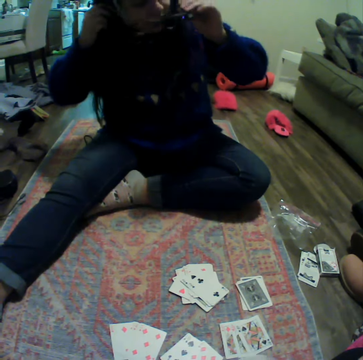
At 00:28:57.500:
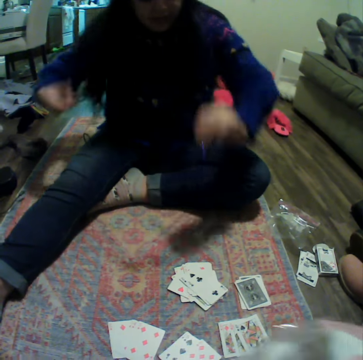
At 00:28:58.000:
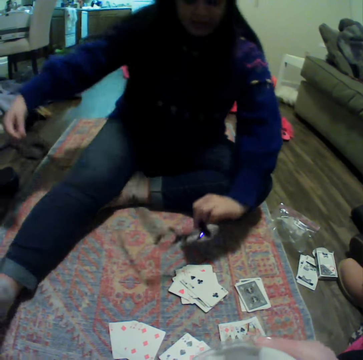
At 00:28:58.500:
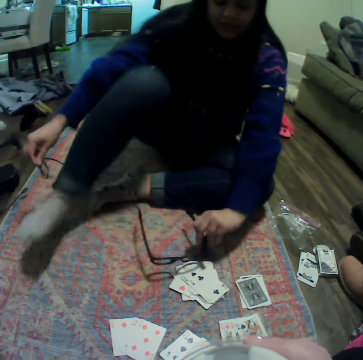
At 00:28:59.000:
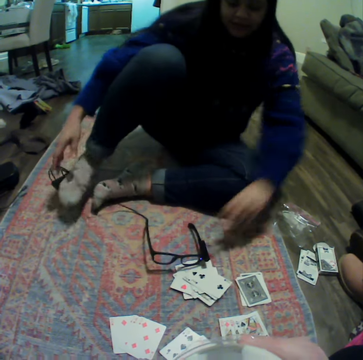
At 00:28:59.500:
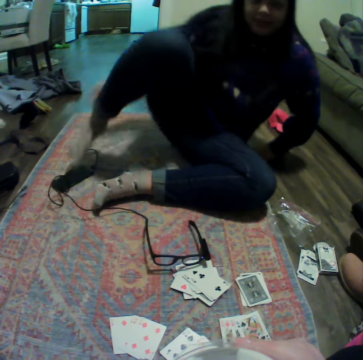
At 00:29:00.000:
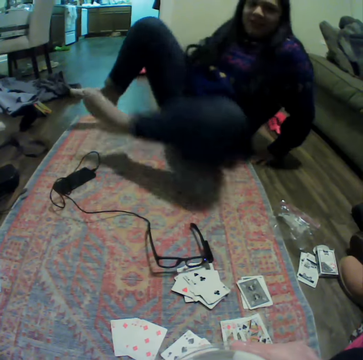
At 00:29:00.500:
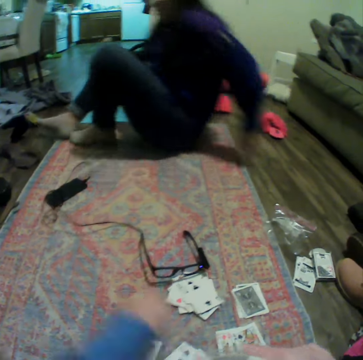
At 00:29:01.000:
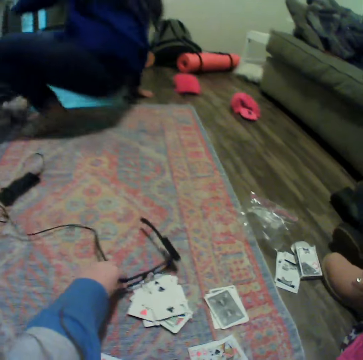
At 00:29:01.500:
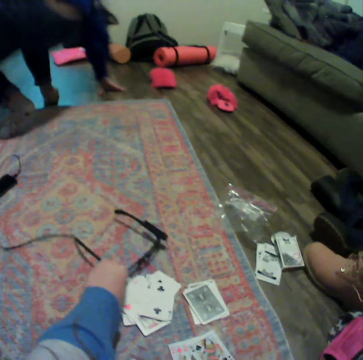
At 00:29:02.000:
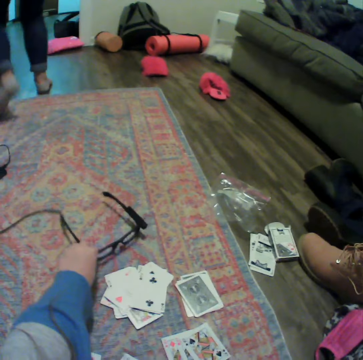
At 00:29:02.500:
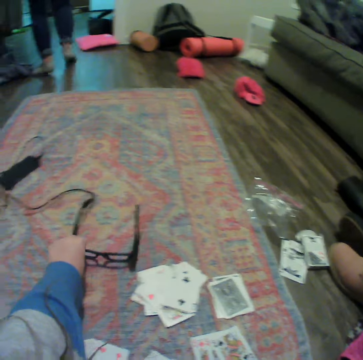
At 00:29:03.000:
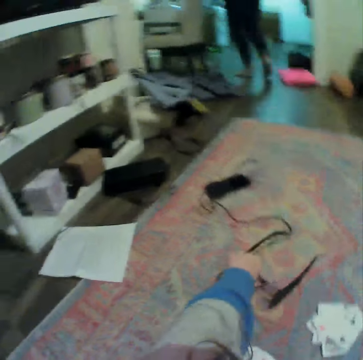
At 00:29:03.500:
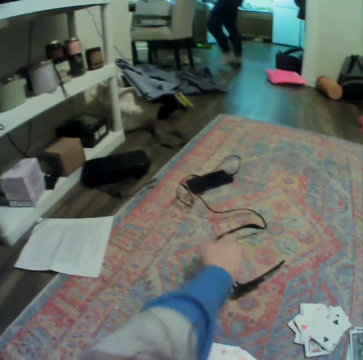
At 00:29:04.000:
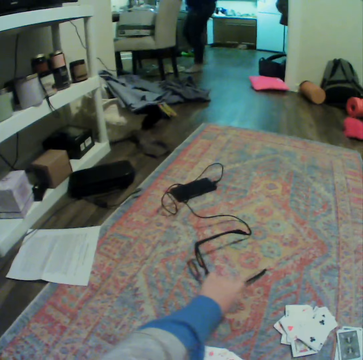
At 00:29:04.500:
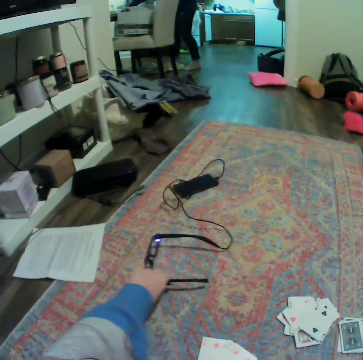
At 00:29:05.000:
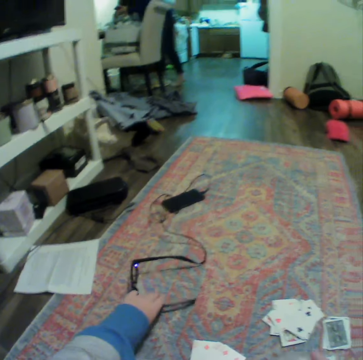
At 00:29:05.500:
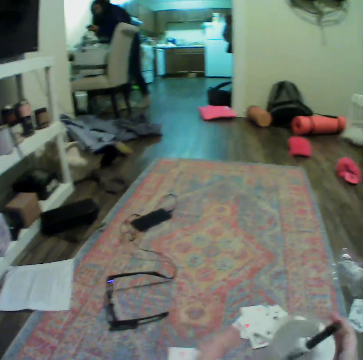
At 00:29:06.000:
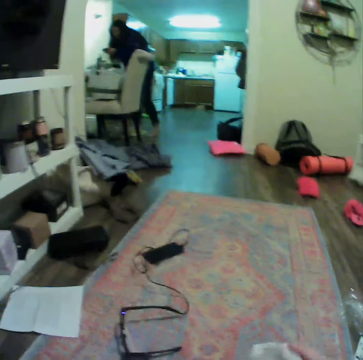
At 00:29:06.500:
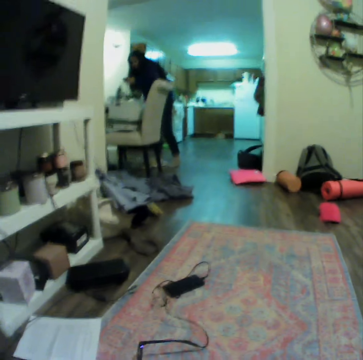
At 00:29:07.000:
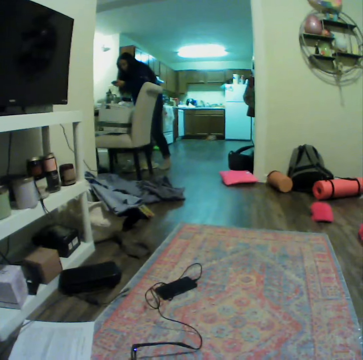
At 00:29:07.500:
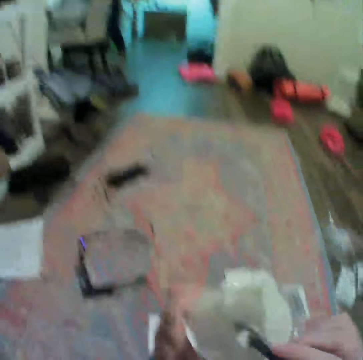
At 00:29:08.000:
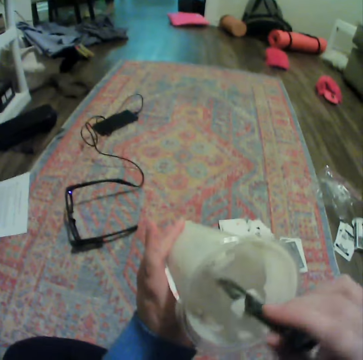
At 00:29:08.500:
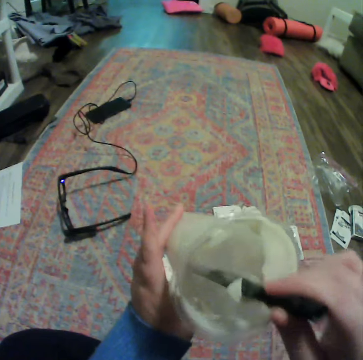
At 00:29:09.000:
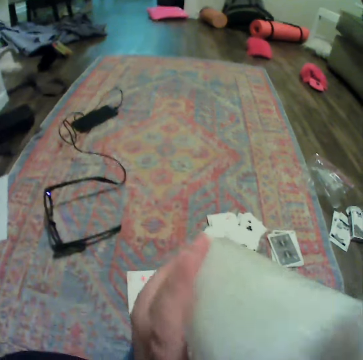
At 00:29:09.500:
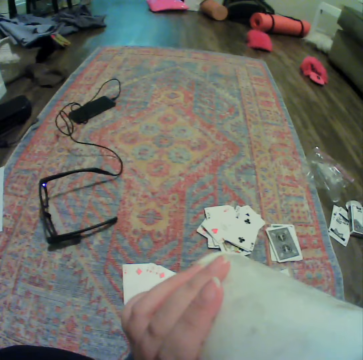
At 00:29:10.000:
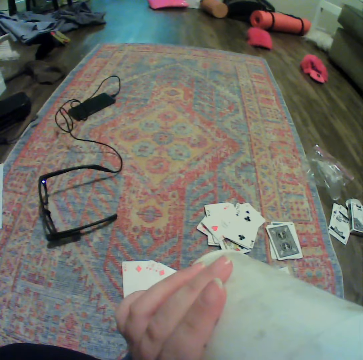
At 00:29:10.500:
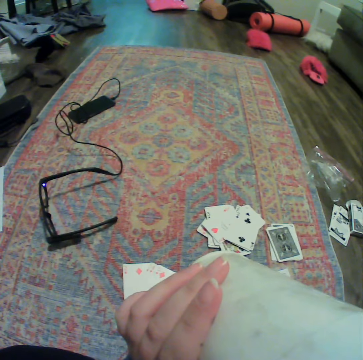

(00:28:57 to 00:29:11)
The lady puts glasses on the mat. The lady stands up. The camera wearer moves the glasses. They hold the glasses. The lady moves around and walks away. The lady looks at something. The camera wearer drinks something.

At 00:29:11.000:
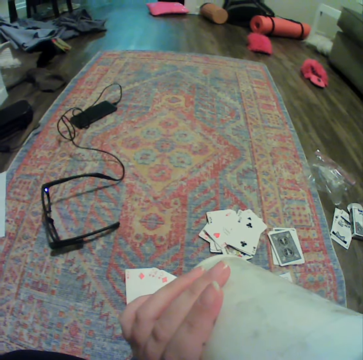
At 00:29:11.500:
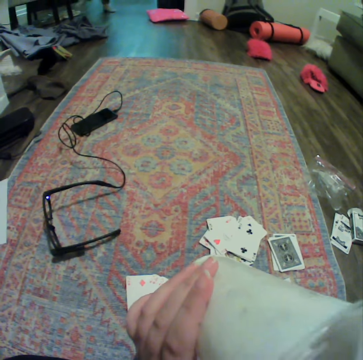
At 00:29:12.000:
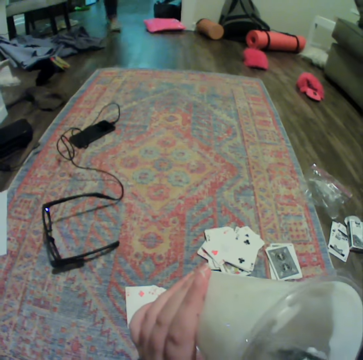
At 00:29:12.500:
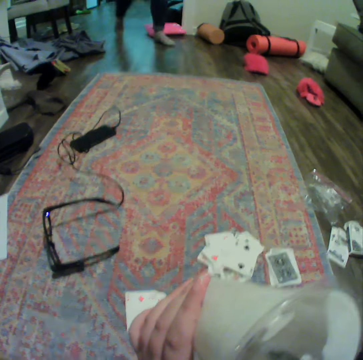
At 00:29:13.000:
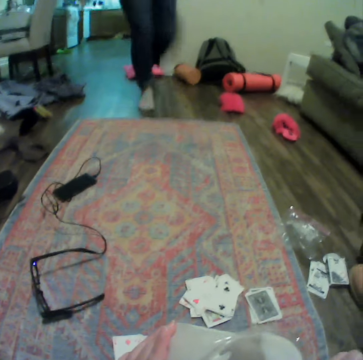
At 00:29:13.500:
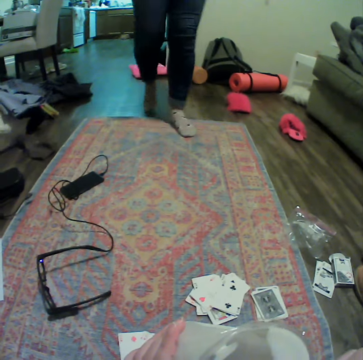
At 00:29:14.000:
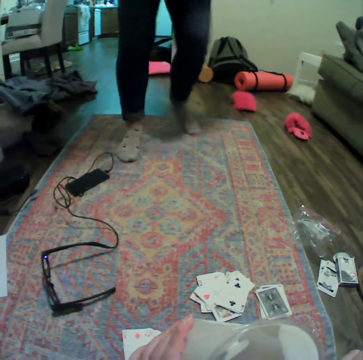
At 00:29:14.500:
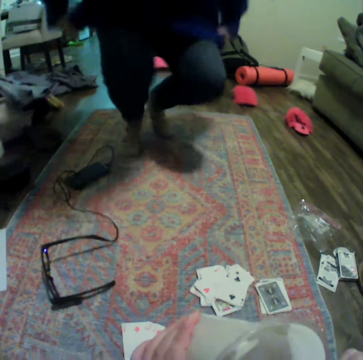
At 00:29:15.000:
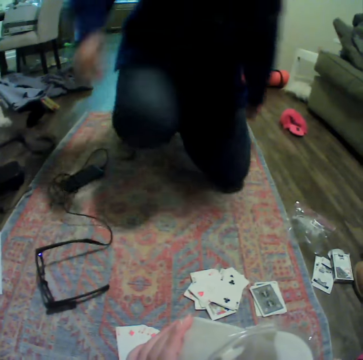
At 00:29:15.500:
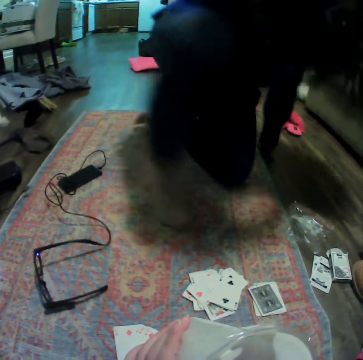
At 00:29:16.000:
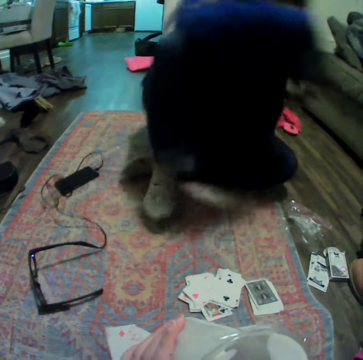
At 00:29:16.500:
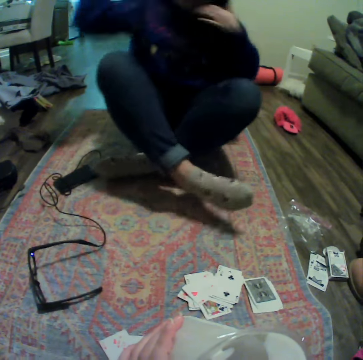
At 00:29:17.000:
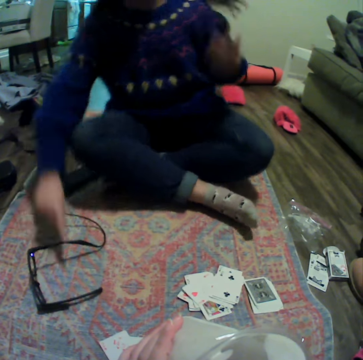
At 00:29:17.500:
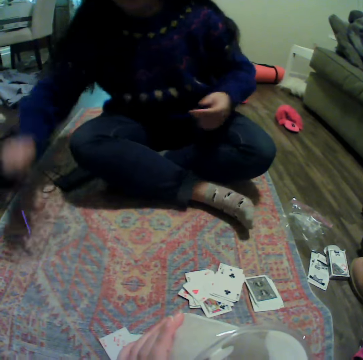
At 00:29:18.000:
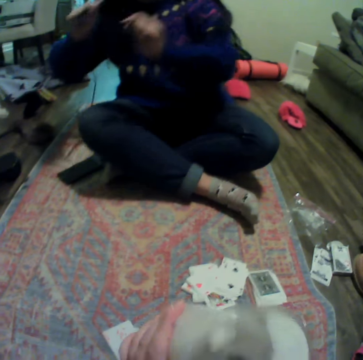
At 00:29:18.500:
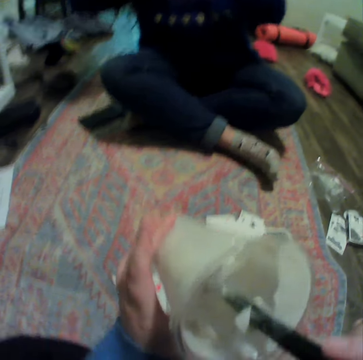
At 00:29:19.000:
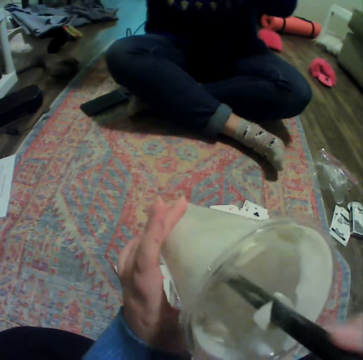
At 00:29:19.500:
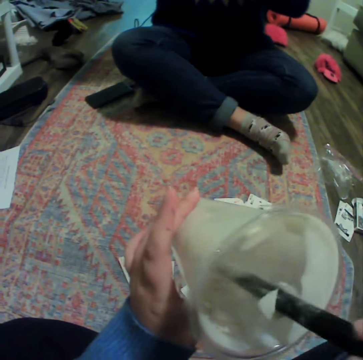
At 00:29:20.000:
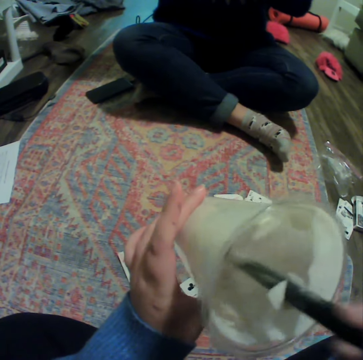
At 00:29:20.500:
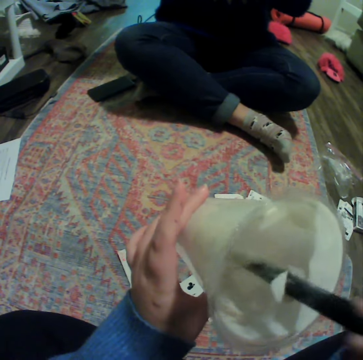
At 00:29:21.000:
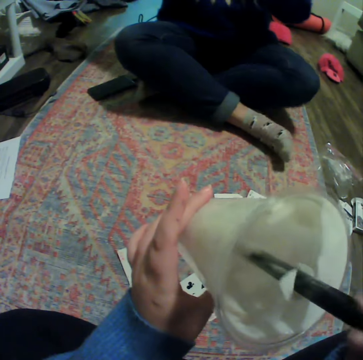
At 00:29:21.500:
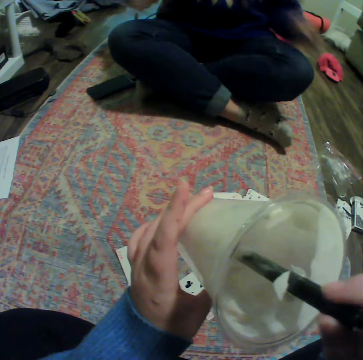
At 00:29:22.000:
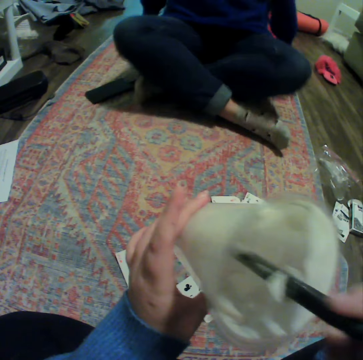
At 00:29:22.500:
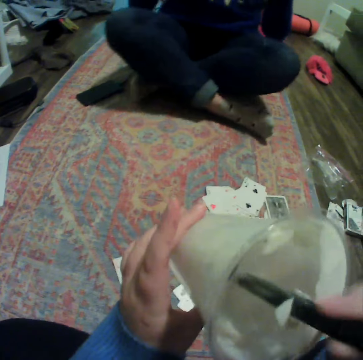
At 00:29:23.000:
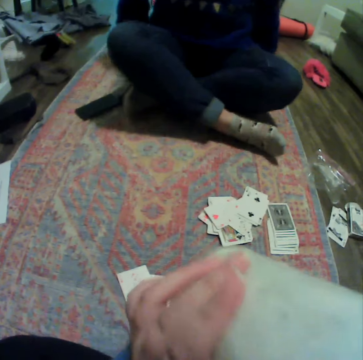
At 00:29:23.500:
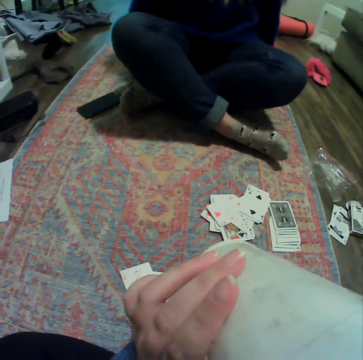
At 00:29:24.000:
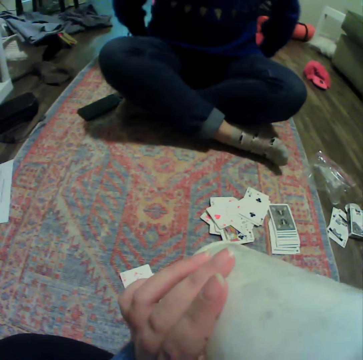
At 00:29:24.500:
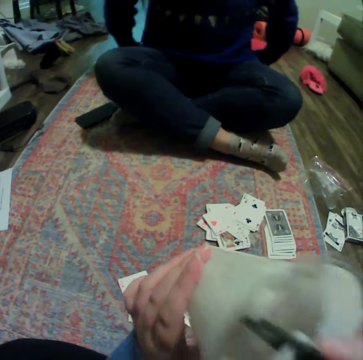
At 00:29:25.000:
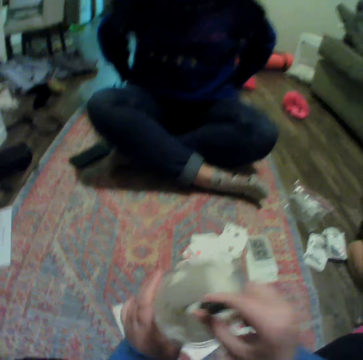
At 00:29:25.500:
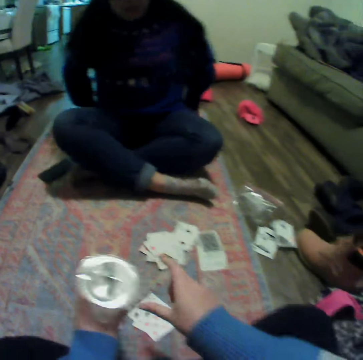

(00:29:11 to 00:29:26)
The lady moves around. The lady talks to the camera wearer. The lady sits on the mat. The lady picks up her glasses. The lady puts on the glasses. The camera wearer moves the straw. They drink something. The lady puts her hands at the back of her body. The lady moves backwards. The camera wearer drinks something.

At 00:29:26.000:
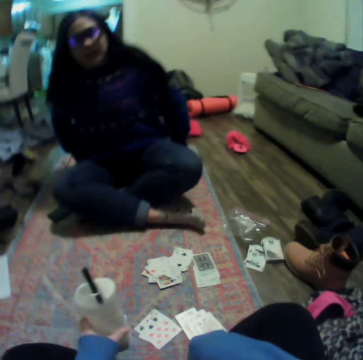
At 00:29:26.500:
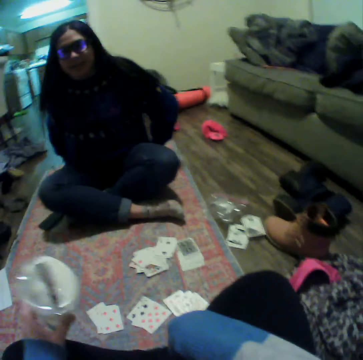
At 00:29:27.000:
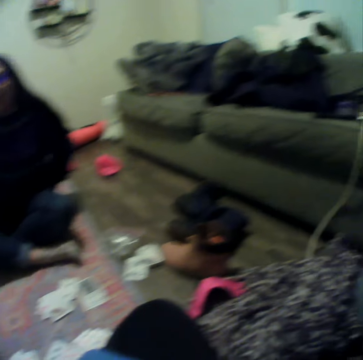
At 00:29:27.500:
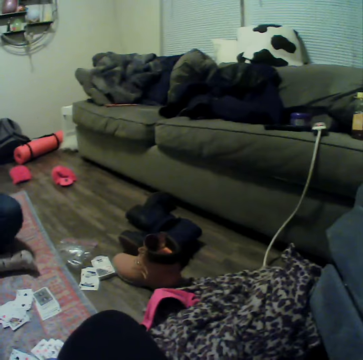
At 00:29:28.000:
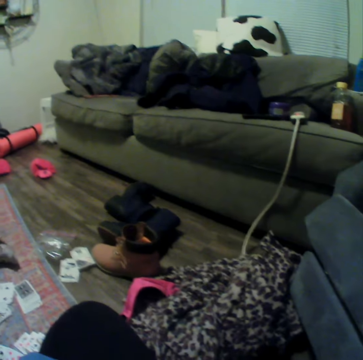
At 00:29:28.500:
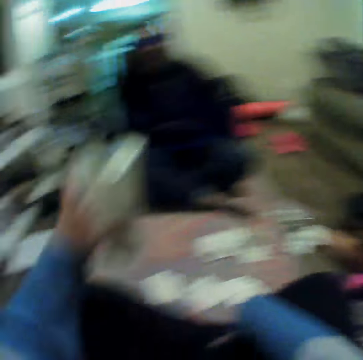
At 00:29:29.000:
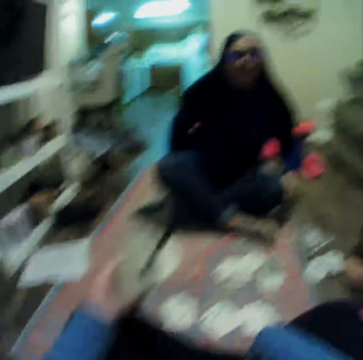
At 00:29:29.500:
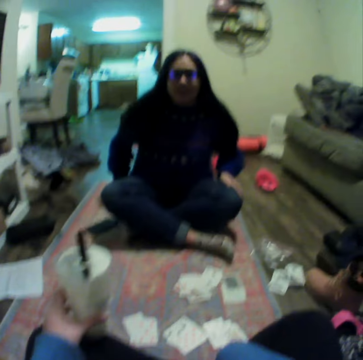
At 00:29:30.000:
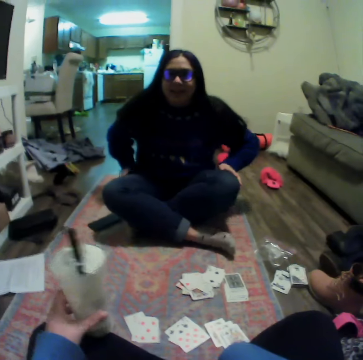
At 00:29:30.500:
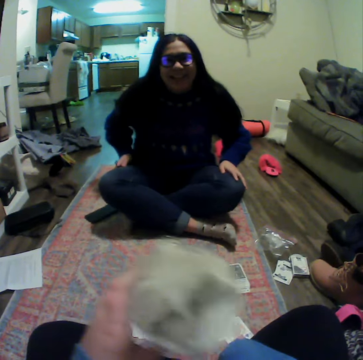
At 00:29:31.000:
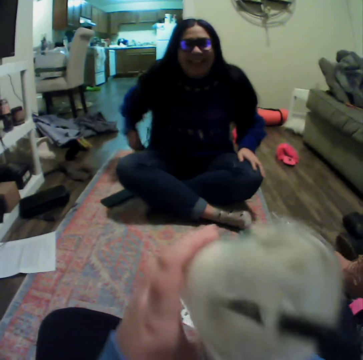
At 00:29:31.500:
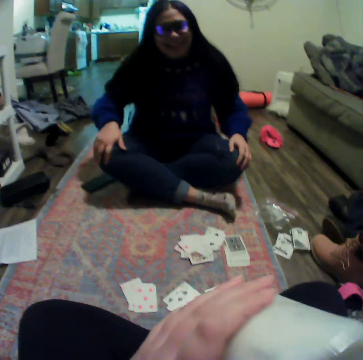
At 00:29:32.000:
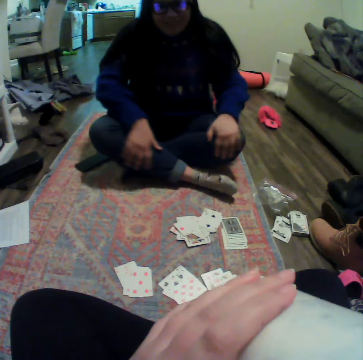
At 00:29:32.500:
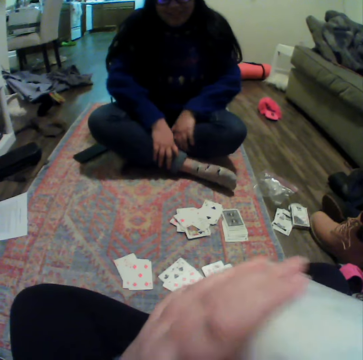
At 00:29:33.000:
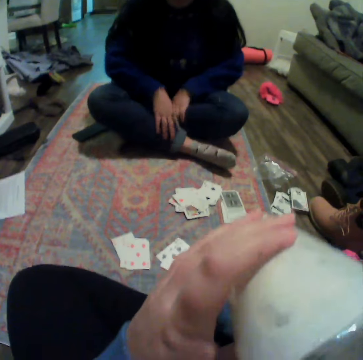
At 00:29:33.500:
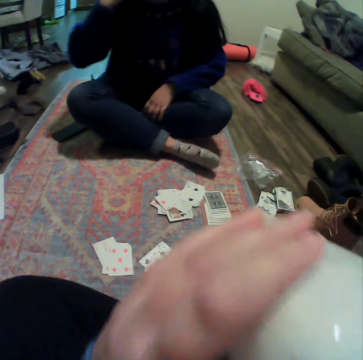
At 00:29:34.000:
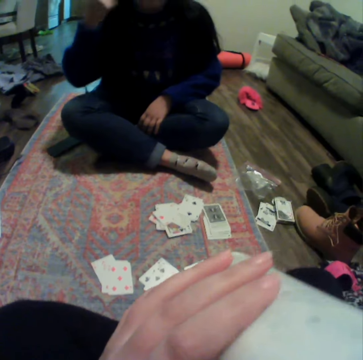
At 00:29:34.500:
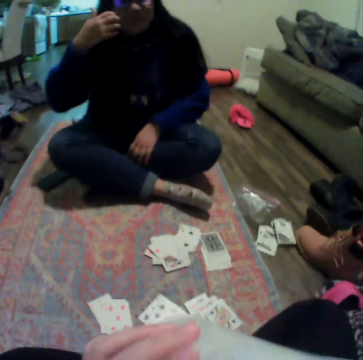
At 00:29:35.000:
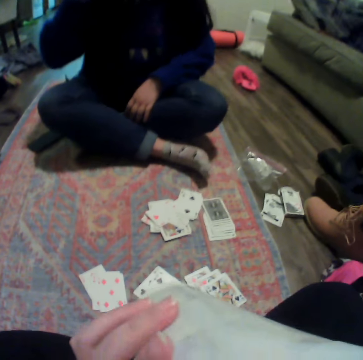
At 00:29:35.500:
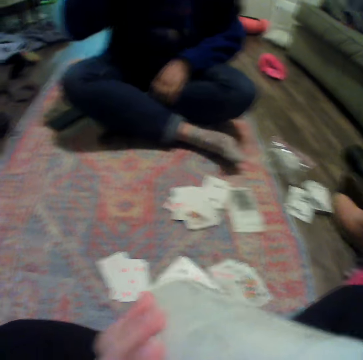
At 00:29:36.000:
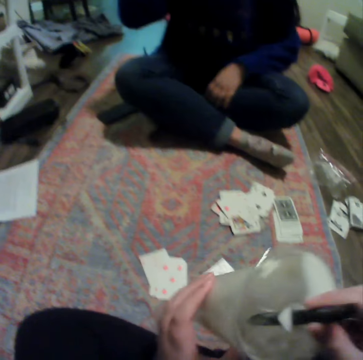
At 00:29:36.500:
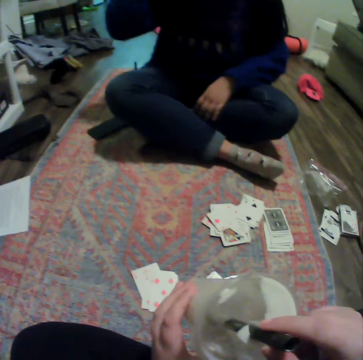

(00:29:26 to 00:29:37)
The lady pulls the cloth. The lady talks to the camera wearer. The camera wearer looks to the side. They move a hand. They drink something. The lady touches the knees. The lady moves a hand.
